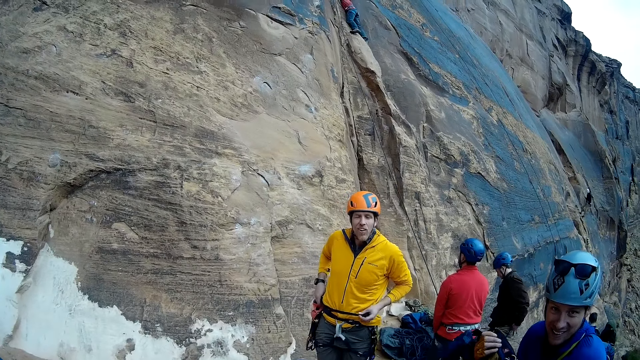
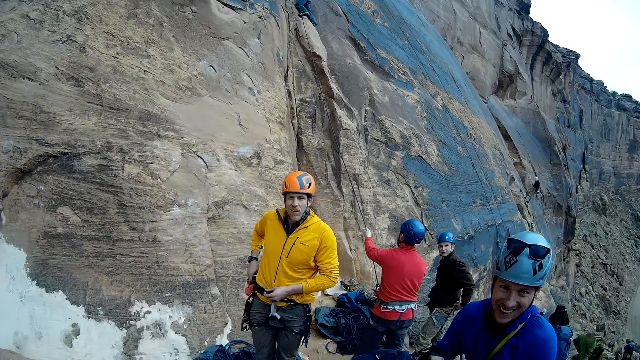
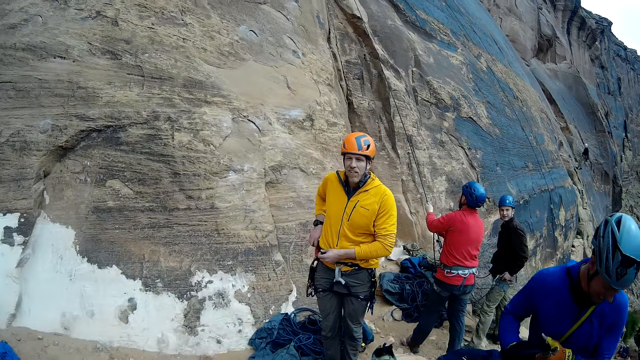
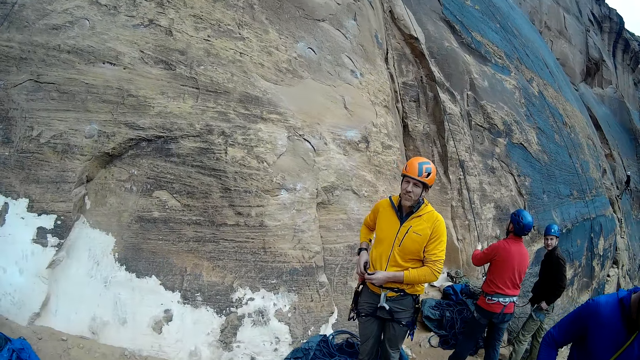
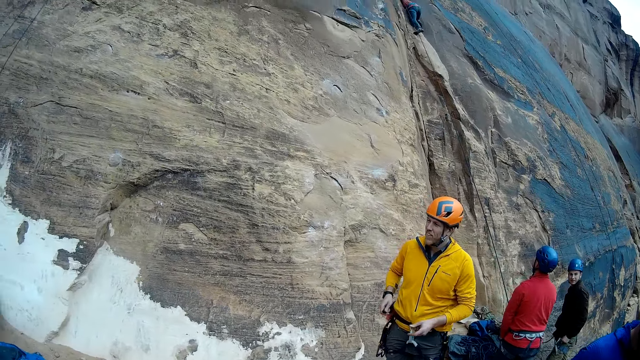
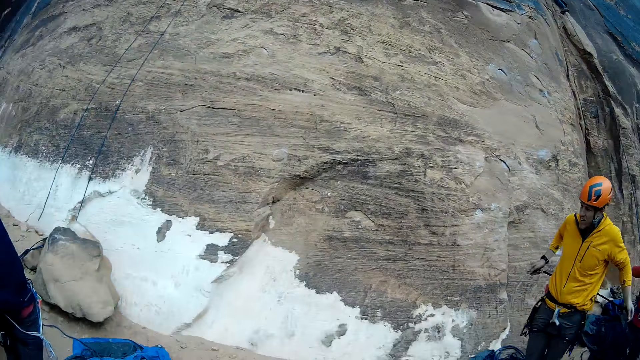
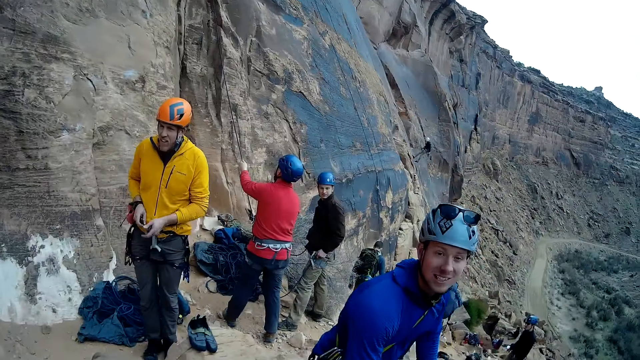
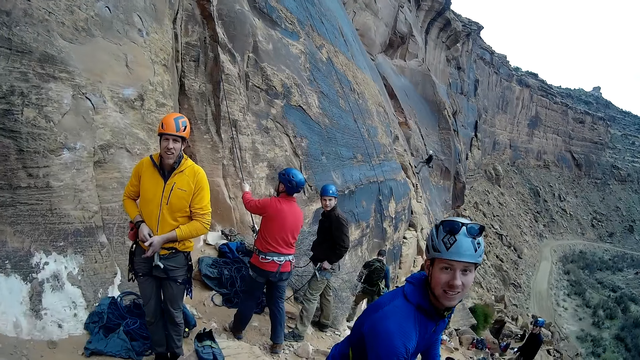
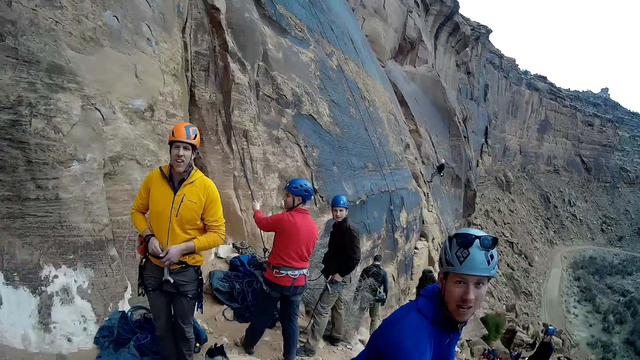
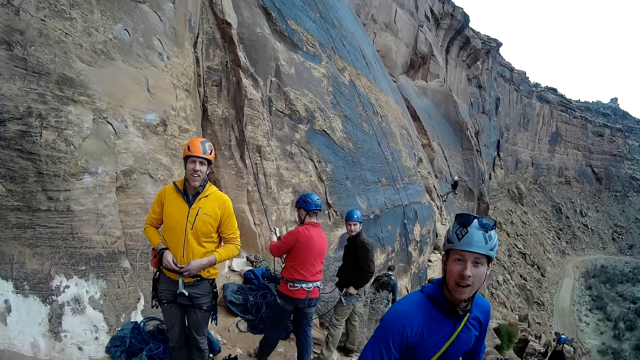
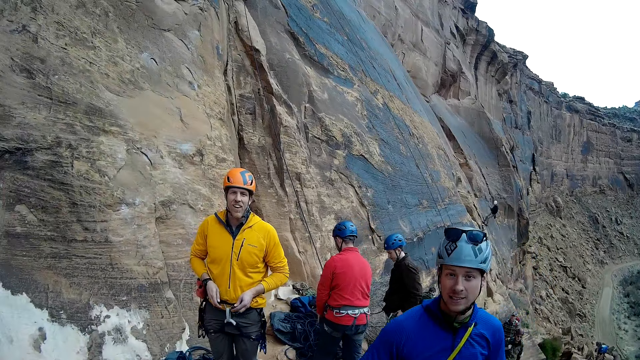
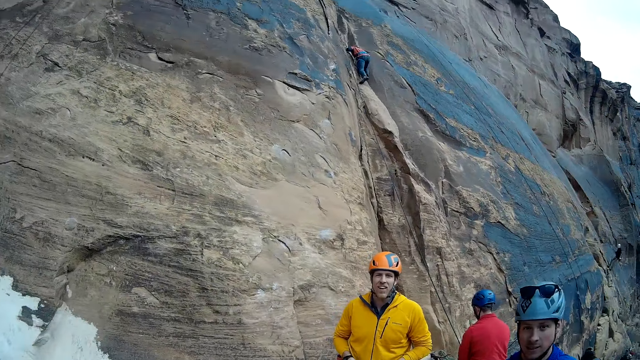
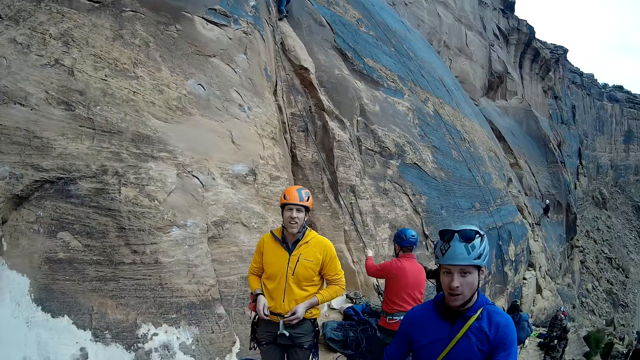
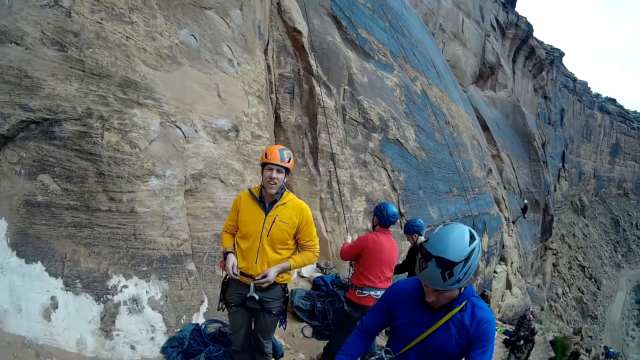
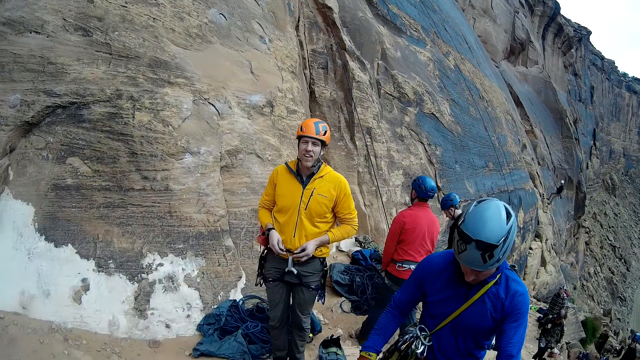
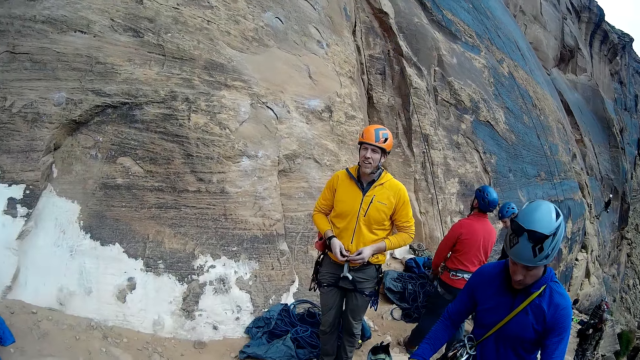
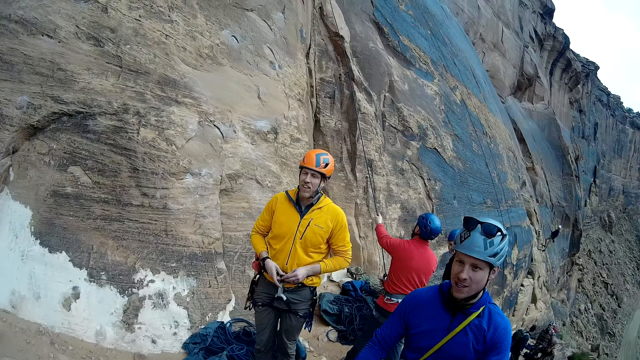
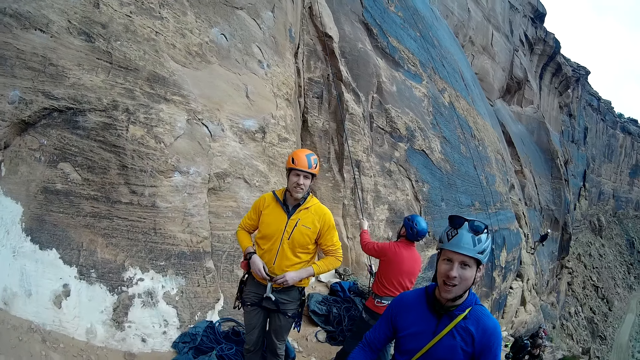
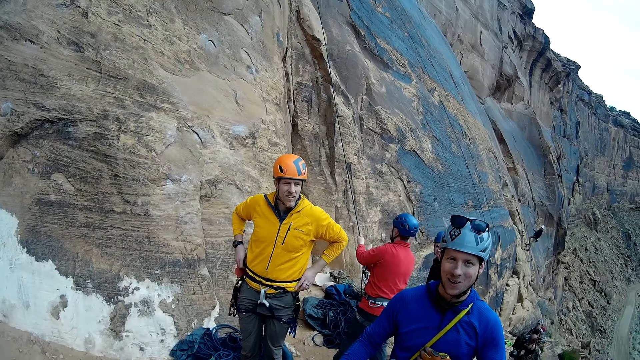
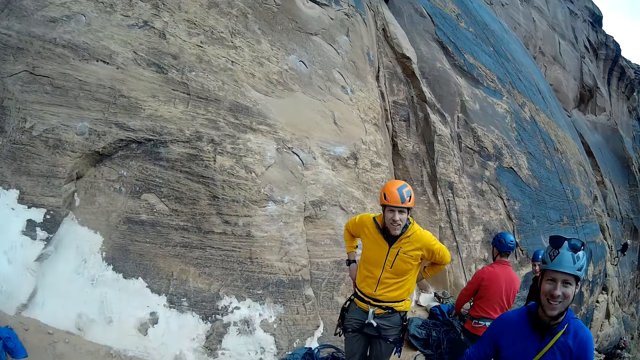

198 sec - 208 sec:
A man picks up his bag from his back. Another man turns his bag. Another man looks around. The second man wears his waist bag. The first man looks at the bag. Another man puts his hand in his pocket. The first man looks around. Another man pulls the rope. The third man looks around. The camera wearer interacts with a man and another man. Another man adjusts a rope with both hands. The first man looks at the bag. The second man looks around and wears his waist bag. The first man looks around.

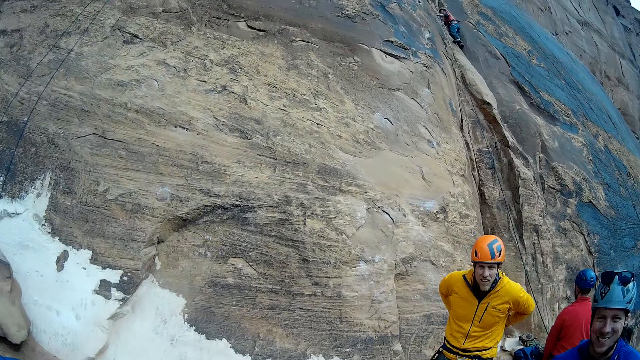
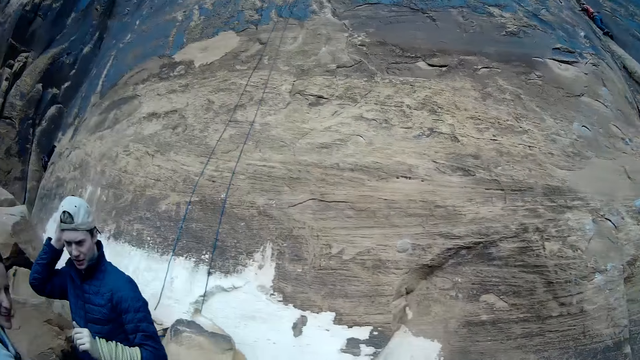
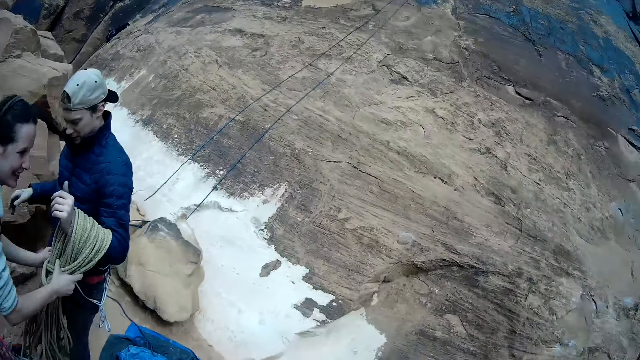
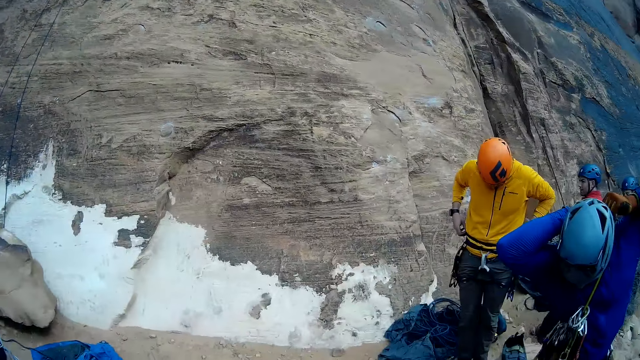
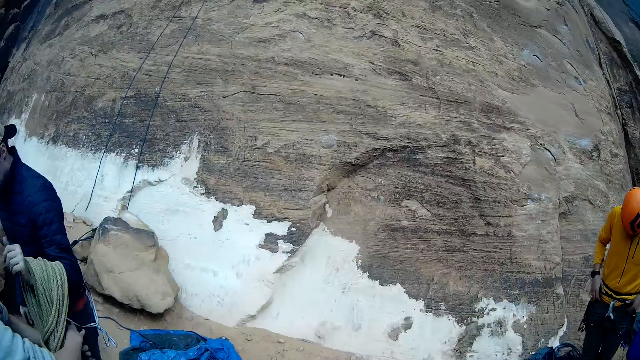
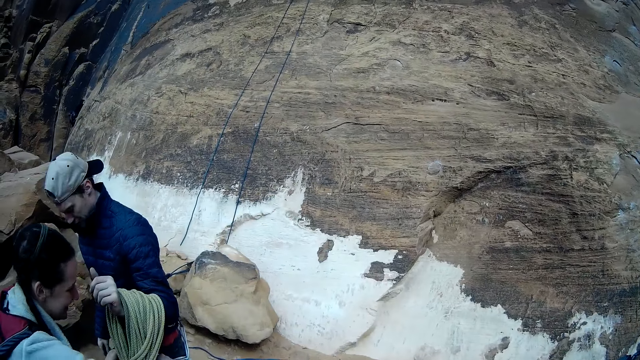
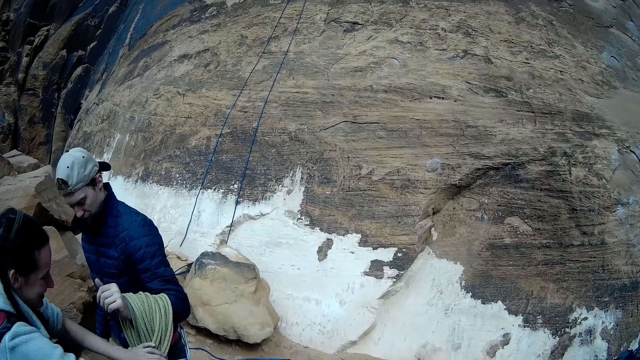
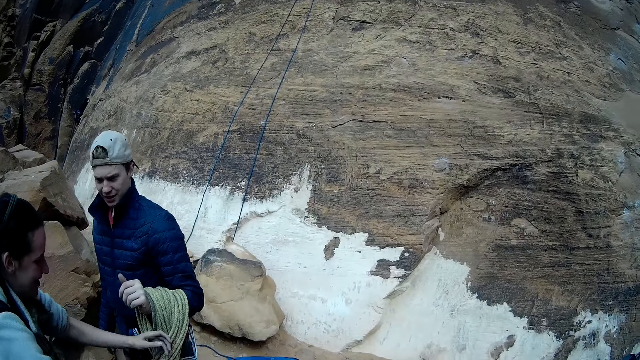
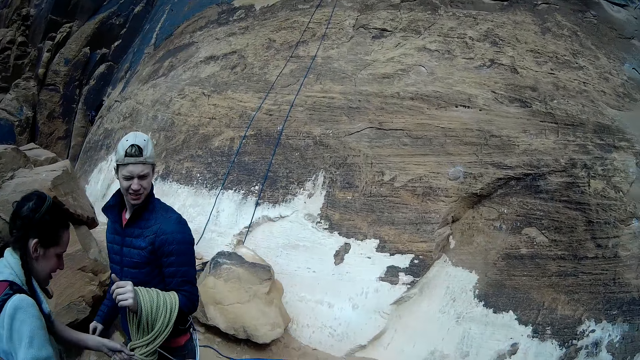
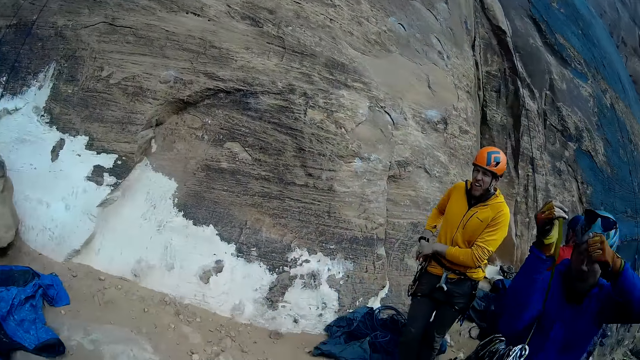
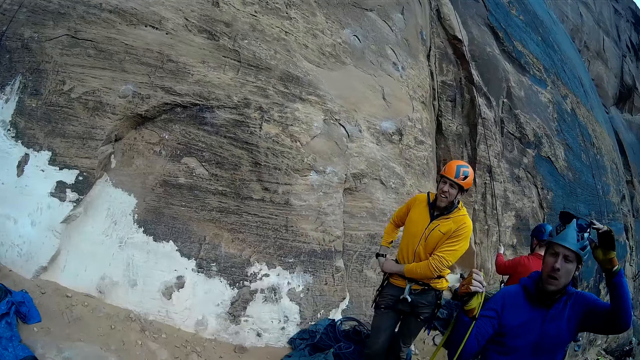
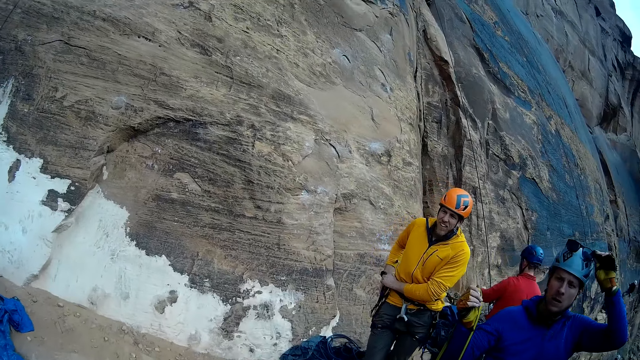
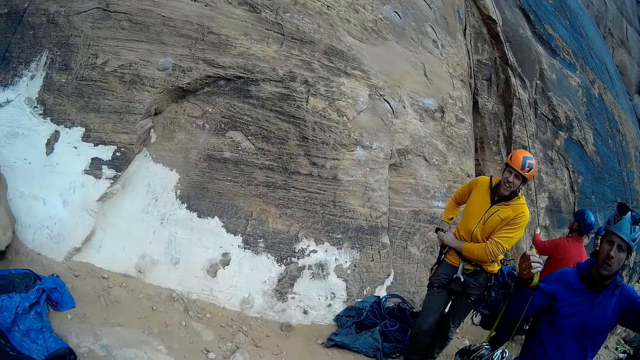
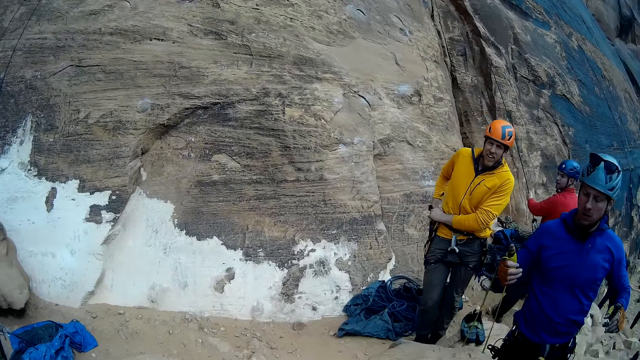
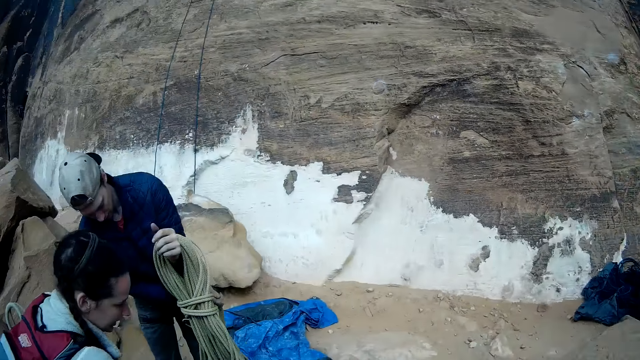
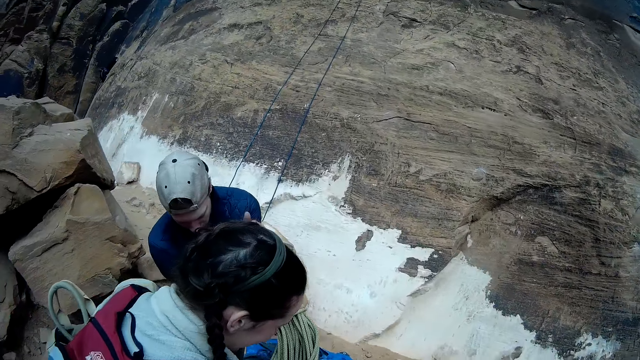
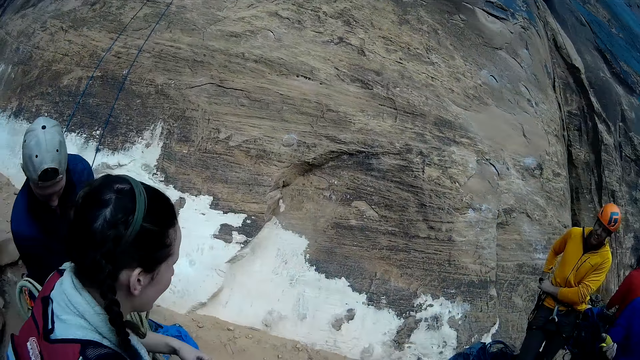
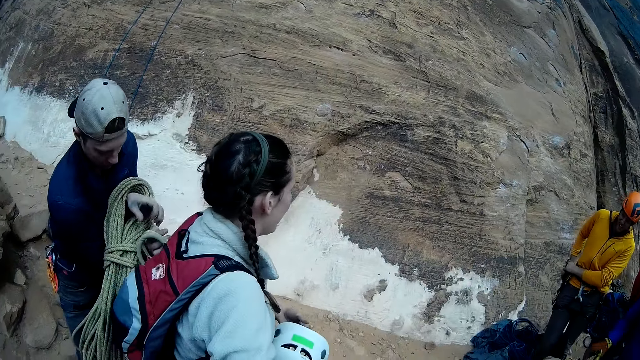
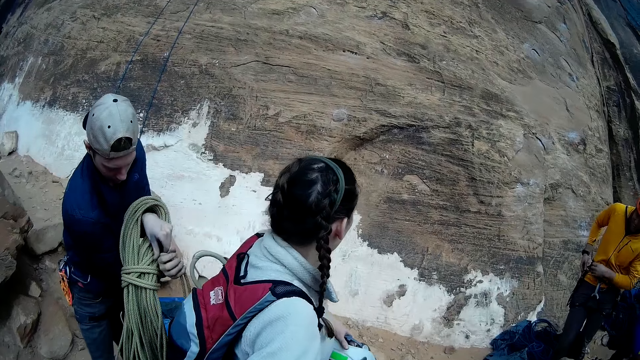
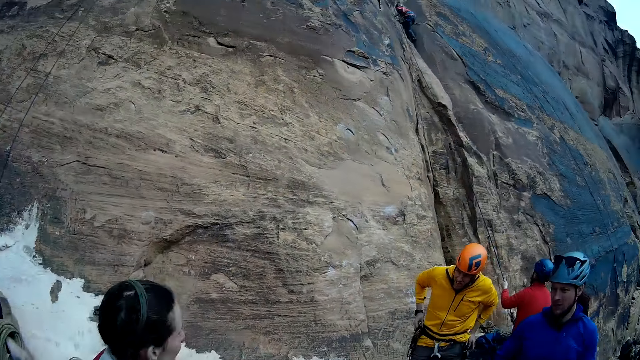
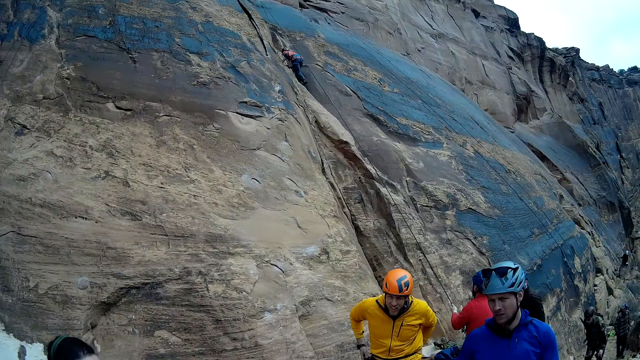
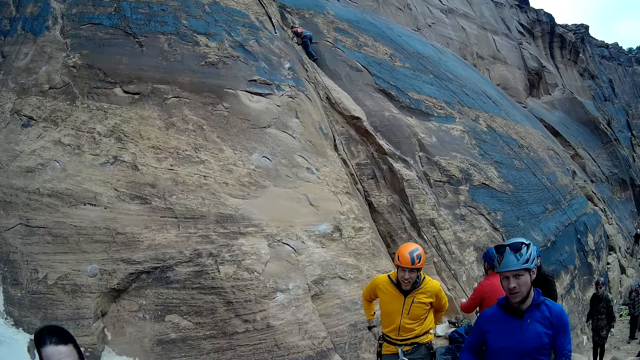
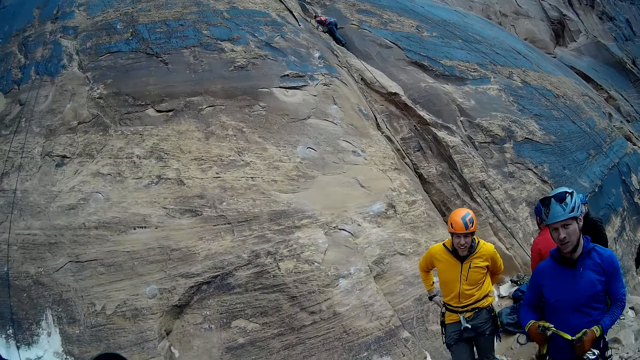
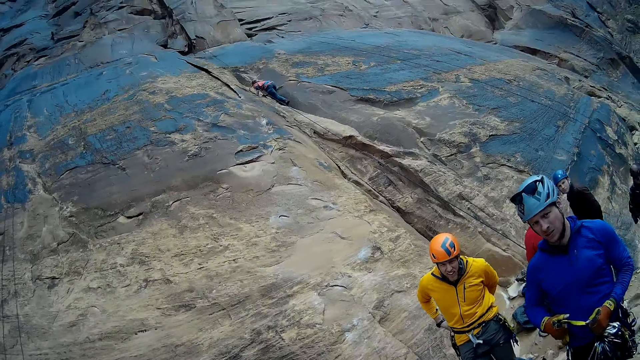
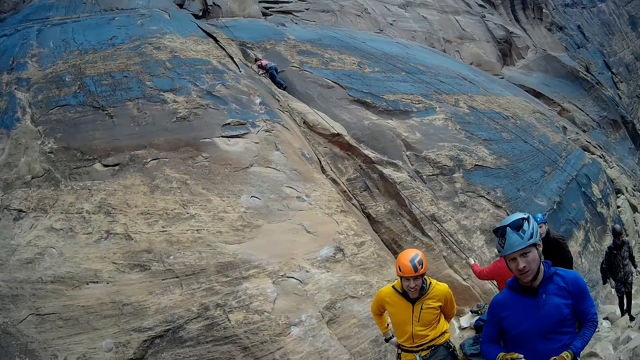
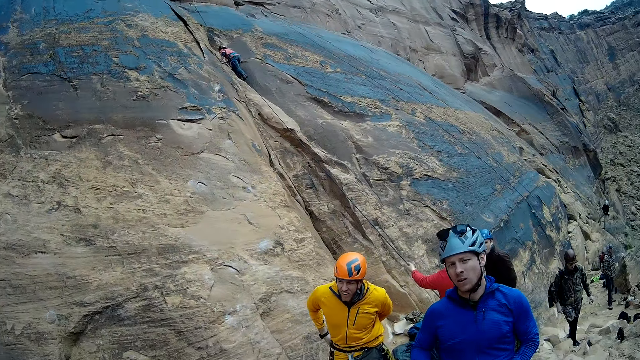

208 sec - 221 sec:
A man places his hand on his head. A woman holds the ropes on the man. Another man pulls the rope. Another man stands close to the second man. Another man puts his hands on his shoulders. Another man wears his waist bag. The first man holds the ropes. The woman holds the ropes on the first man. The woman interacts with another man. The fifth man fixes his safety belts. The fourth man moves his hands from the head. The second man pulls the rope. The fourth man holds the eyeglasses on the head. The third man looks around. The first man holds the ropes. The woman walks around. The second man pulls the rope. The fifth man fixes his safety belts. The sixth man carries a bundle of rope with both hands. The second man pulls the rope. The third man stands close to the second man. The fourth man looks around. The woman looks around. The first man holds the ropes.
